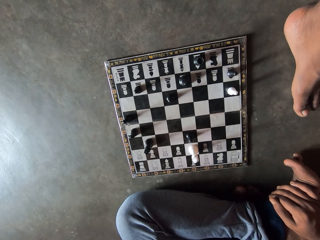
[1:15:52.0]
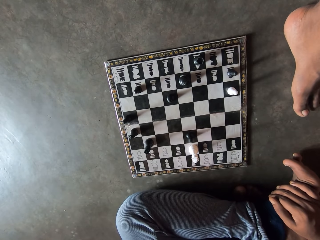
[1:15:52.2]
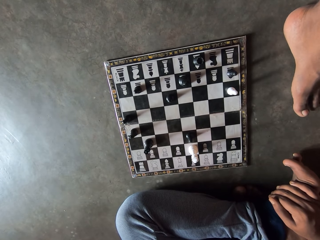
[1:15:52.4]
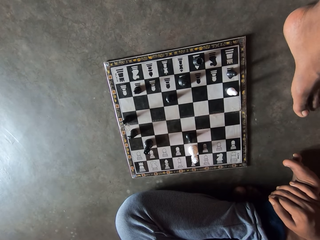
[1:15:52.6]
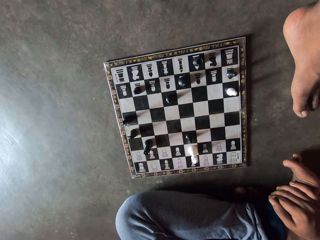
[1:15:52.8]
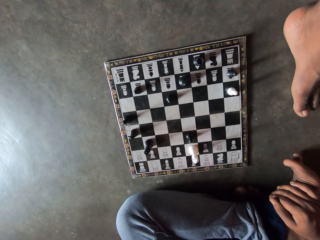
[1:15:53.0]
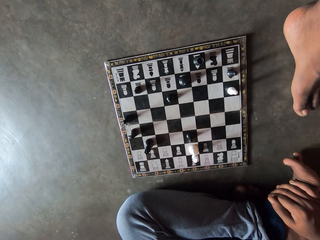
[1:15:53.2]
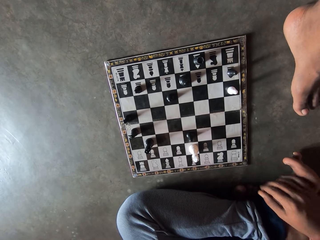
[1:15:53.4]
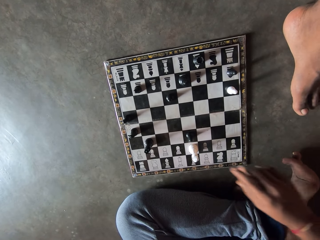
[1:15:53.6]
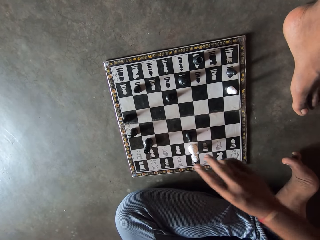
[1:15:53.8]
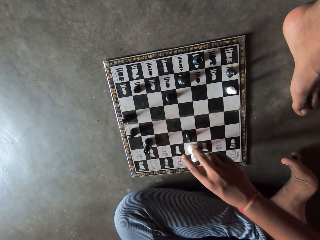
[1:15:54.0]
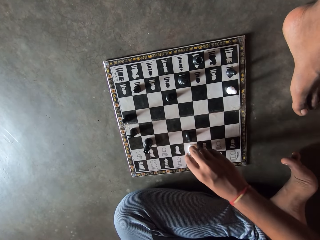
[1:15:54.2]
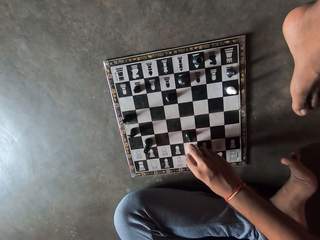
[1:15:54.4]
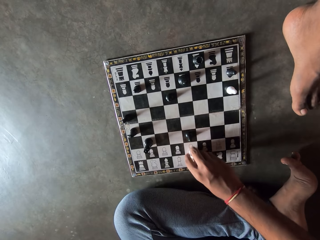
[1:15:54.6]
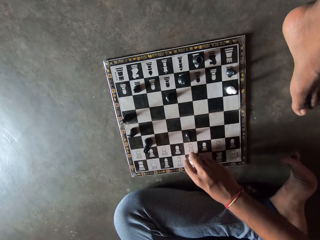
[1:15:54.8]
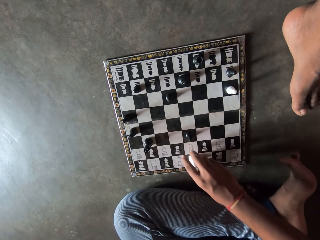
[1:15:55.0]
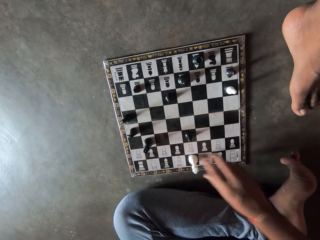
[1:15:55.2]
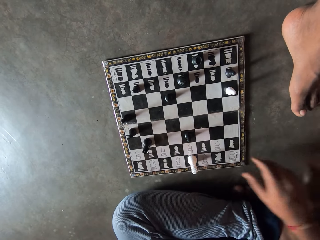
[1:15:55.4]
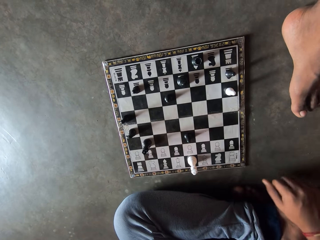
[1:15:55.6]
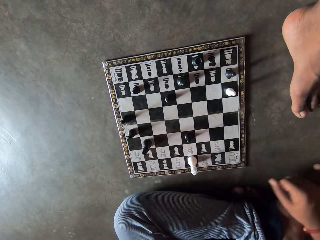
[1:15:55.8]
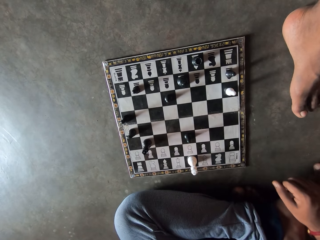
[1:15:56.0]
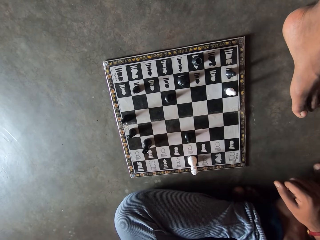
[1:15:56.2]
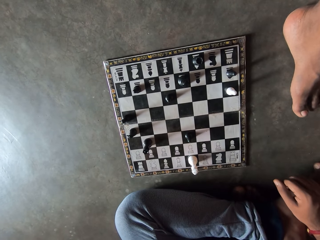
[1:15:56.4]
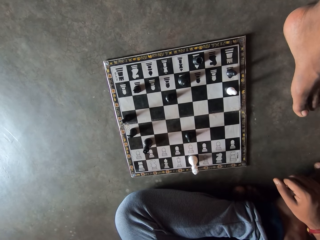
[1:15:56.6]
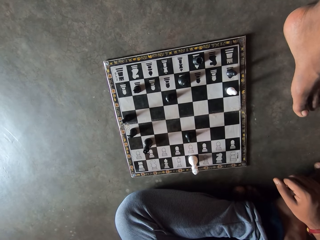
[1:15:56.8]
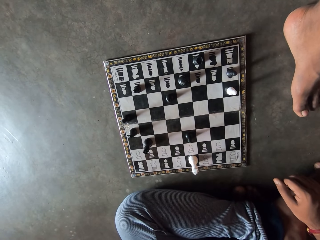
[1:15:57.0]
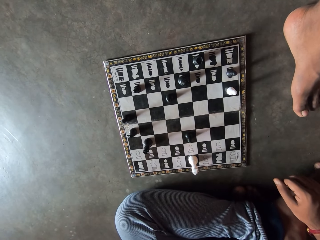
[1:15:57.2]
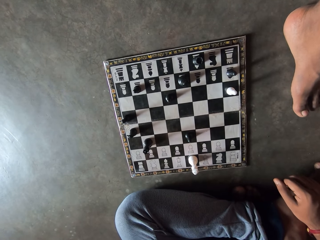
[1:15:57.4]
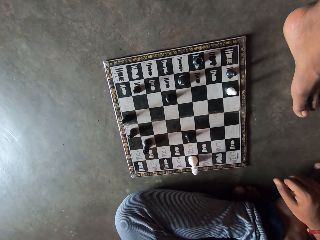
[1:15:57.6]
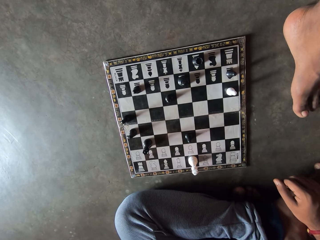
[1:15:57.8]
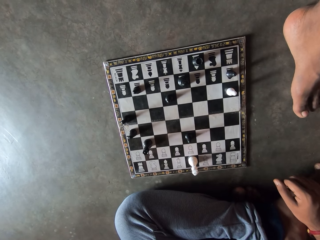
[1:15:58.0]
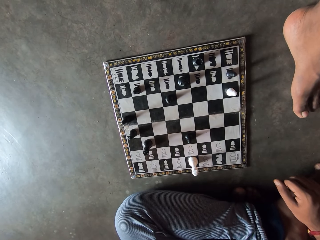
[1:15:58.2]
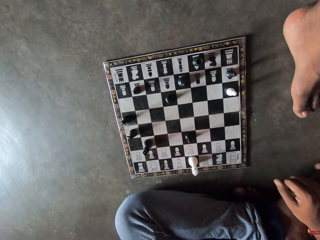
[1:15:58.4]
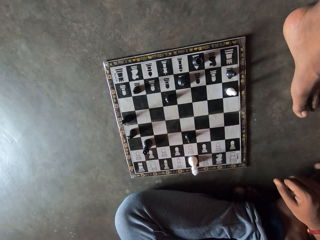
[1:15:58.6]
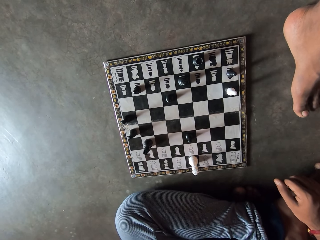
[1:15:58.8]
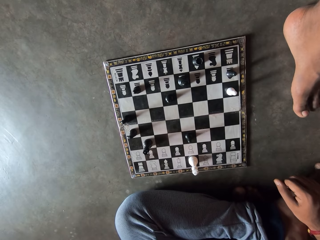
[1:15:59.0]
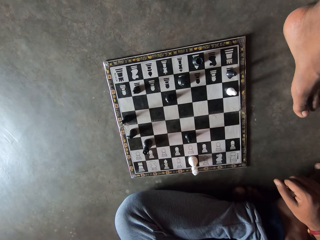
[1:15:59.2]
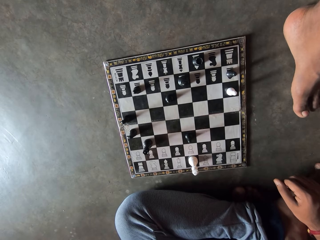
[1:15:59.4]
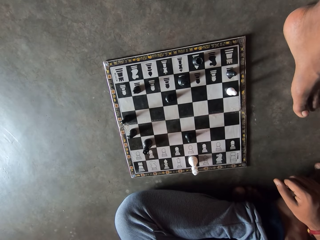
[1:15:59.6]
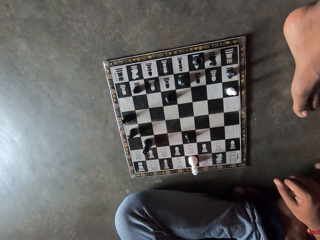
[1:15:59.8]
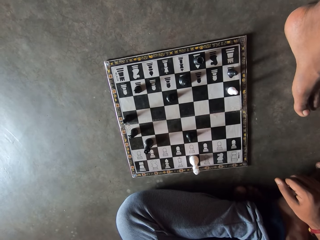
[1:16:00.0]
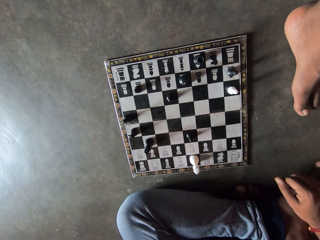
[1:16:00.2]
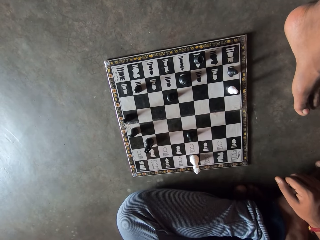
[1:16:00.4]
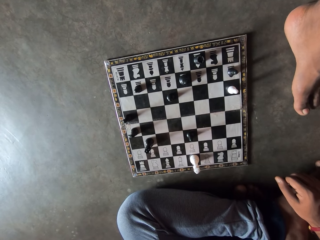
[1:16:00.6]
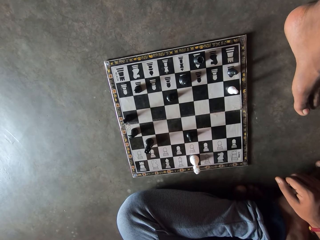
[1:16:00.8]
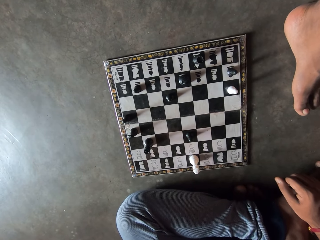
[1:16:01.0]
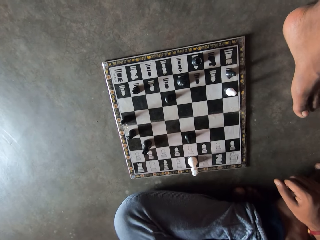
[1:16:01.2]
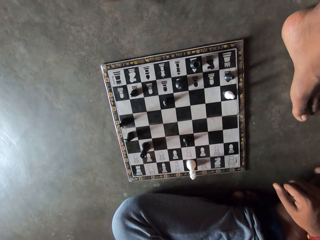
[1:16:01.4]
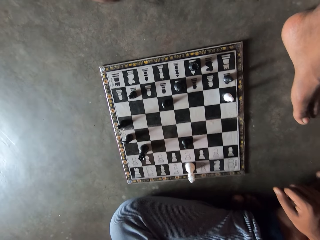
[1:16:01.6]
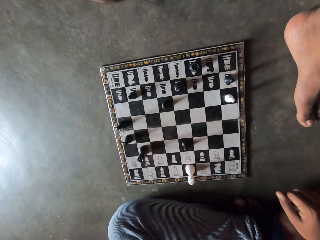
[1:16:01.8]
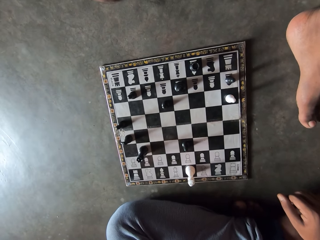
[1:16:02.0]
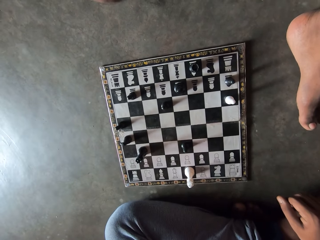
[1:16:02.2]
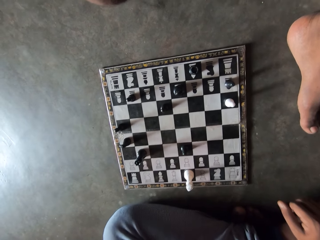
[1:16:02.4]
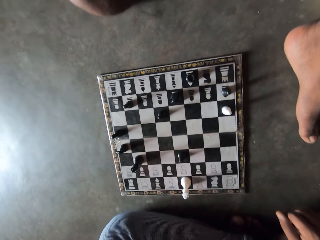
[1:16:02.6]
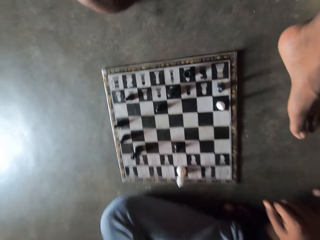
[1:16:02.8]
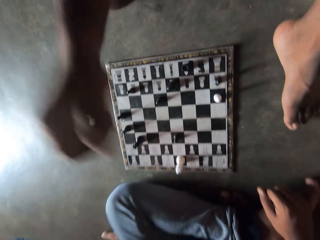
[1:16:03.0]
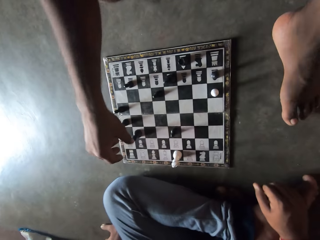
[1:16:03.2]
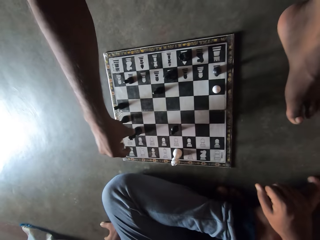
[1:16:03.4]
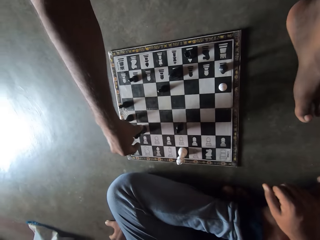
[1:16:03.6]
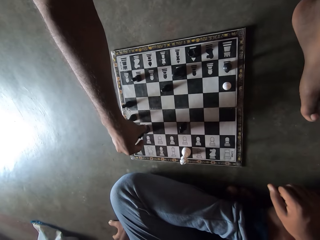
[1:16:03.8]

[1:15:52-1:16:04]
The camera wearer moves the king backwards on the chess board. They play draft and stare at the checkerboard.

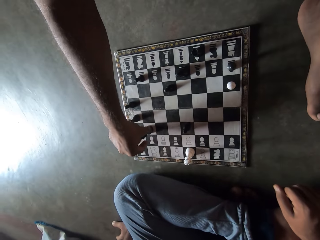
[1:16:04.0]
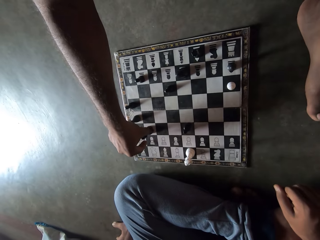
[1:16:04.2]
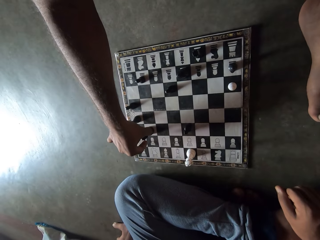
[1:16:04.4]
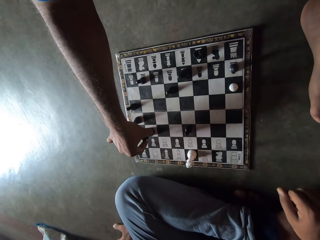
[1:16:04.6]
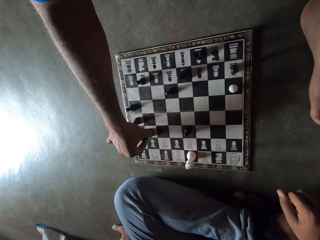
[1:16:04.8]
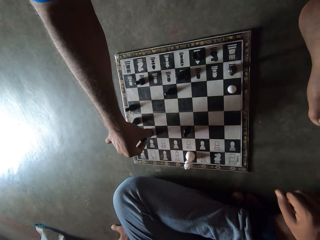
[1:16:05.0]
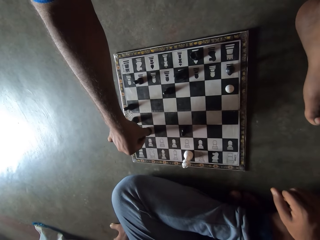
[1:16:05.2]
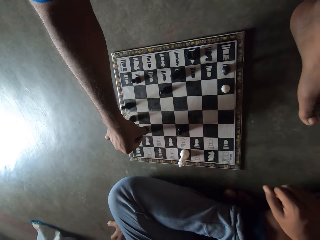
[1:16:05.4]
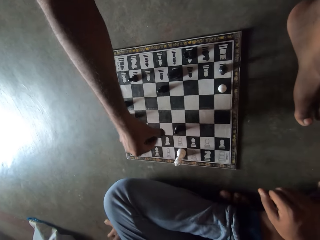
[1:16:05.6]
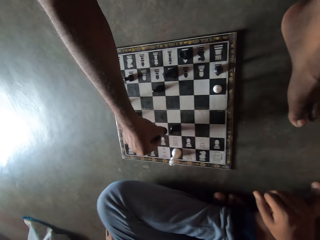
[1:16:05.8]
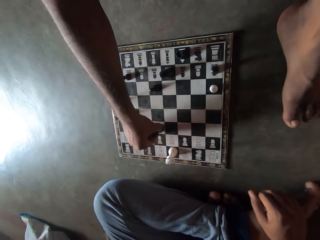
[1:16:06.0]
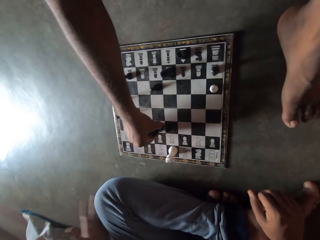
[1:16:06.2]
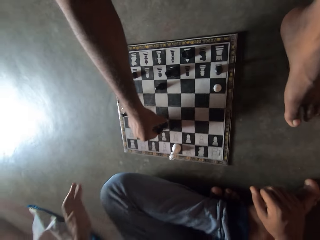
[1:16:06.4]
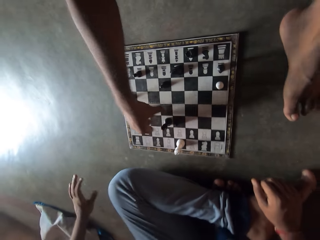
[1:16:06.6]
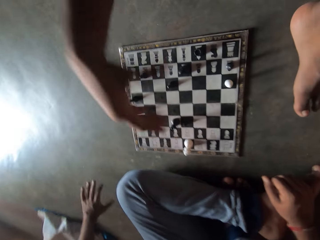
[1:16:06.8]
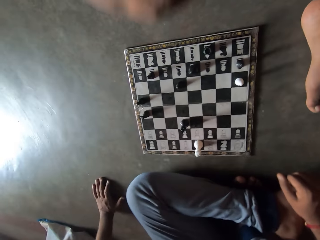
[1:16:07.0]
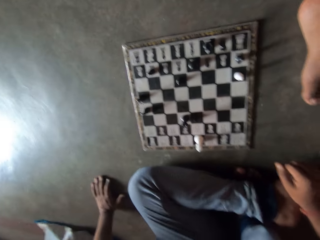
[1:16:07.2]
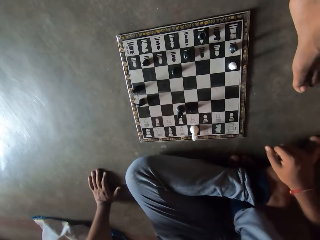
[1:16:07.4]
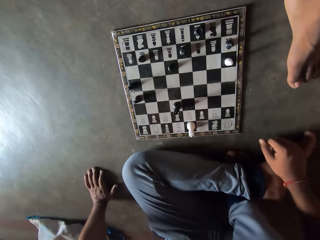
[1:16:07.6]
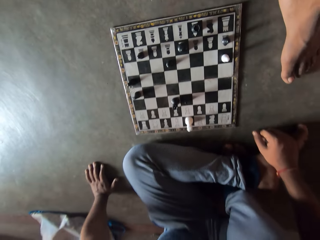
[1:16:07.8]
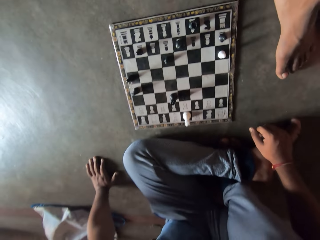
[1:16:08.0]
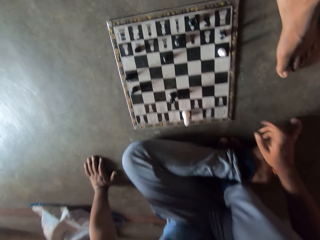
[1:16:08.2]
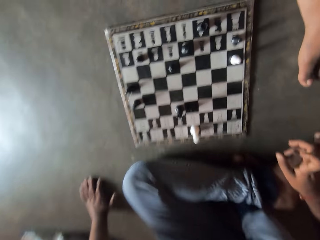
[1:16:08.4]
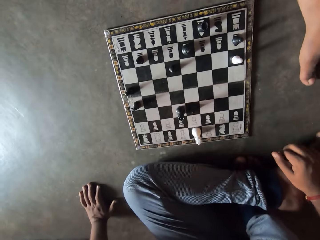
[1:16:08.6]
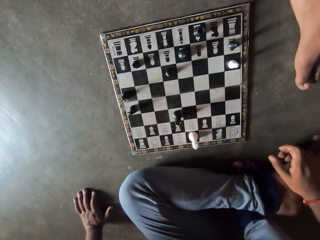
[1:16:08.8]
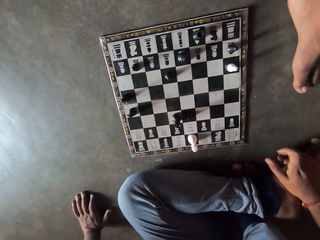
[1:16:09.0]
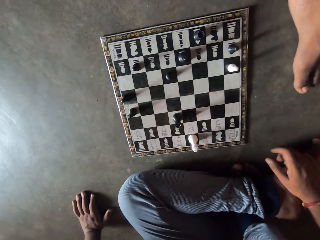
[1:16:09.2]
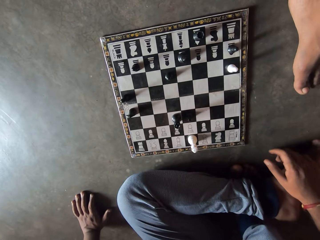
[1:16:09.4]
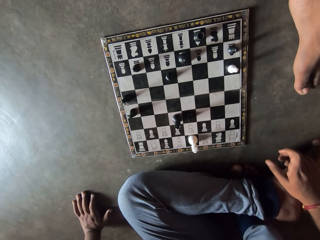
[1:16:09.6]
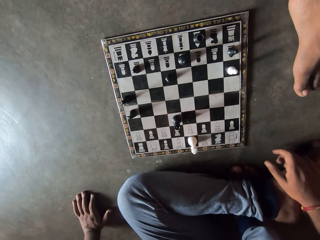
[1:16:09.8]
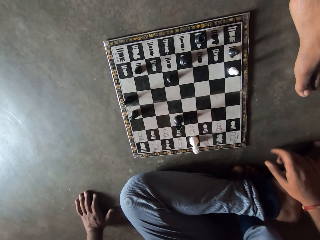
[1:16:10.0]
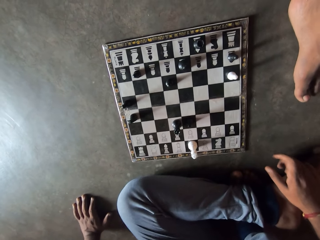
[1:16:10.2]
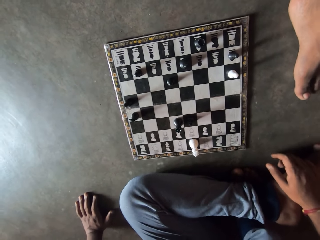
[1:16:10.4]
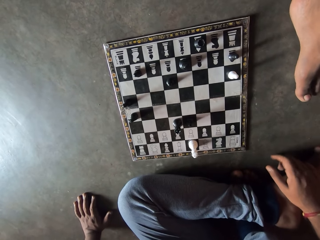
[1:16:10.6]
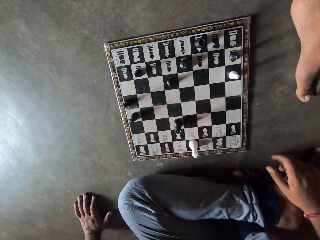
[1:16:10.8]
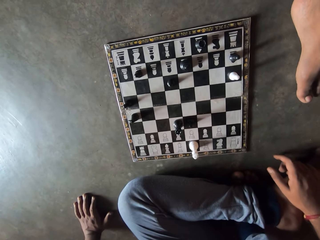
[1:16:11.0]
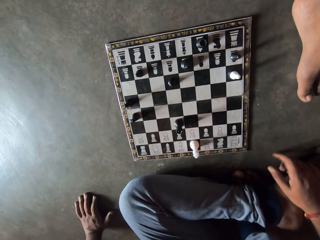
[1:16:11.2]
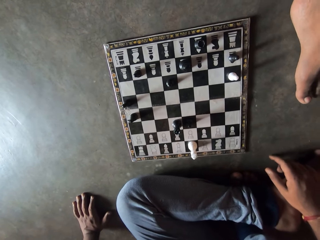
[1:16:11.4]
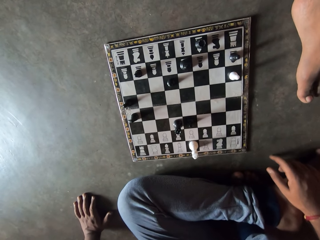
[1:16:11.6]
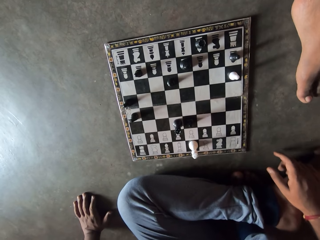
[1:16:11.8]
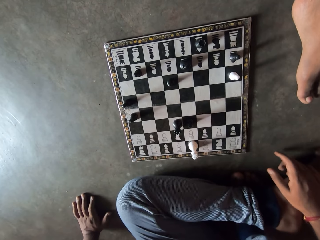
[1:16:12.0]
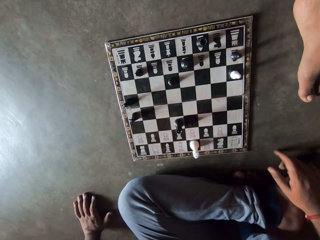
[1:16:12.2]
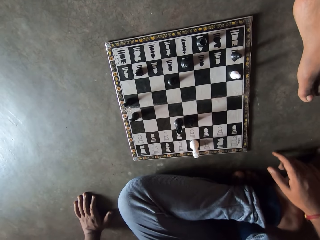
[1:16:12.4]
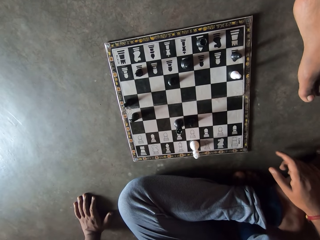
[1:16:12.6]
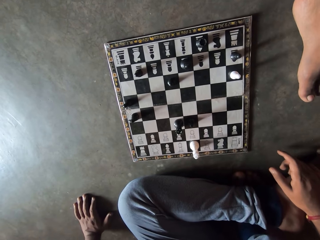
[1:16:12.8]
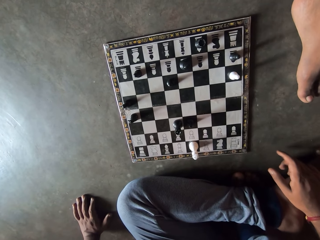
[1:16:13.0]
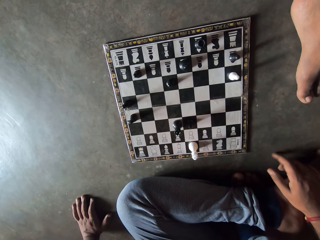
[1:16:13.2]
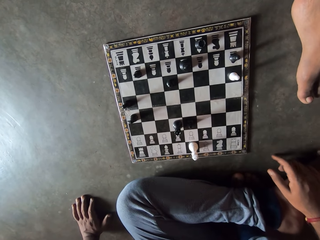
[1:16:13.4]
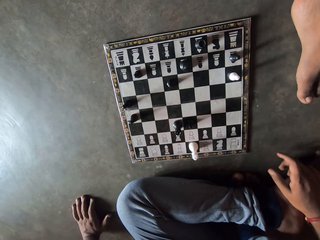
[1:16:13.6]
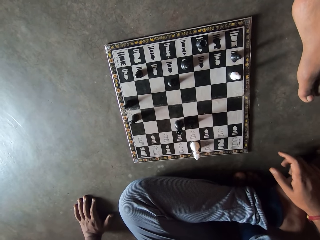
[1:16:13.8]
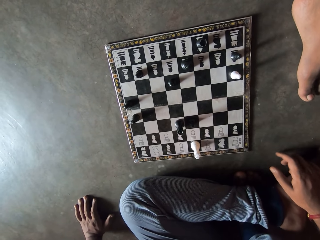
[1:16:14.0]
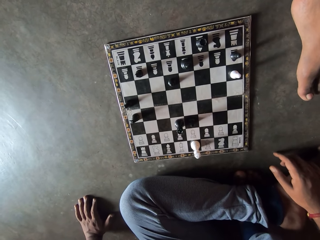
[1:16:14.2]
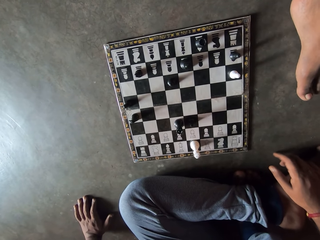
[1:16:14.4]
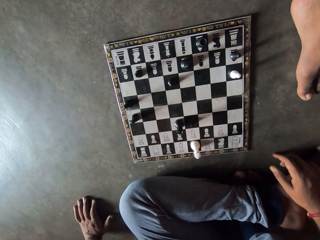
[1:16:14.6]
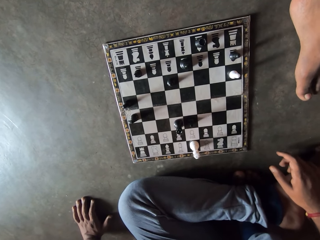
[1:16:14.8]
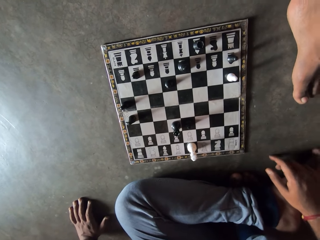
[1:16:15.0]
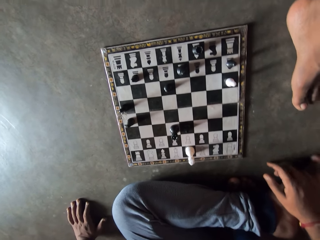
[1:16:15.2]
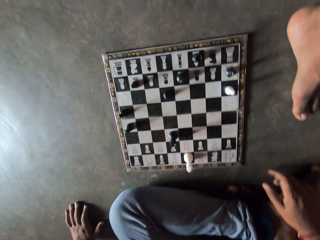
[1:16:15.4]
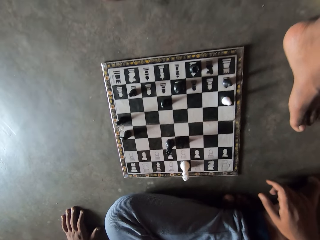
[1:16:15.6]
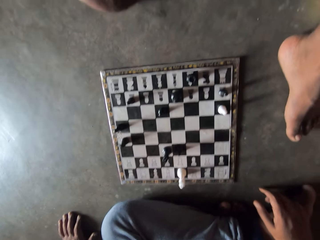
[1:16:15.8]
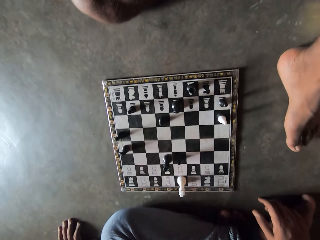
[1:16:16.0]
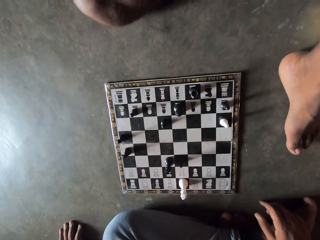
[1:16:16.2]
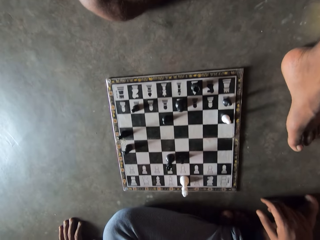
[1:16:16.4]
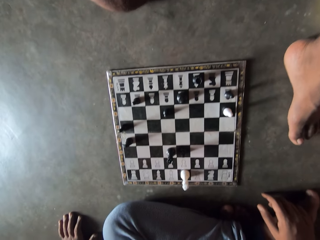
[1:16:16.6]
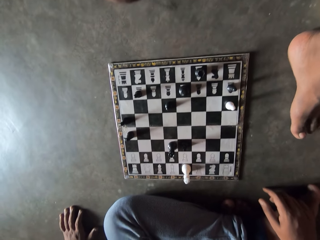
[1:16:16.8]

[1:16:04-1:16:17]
A man moves the rook towards the left on the chessboard. The man plays draft and stares at the checkerboard.
